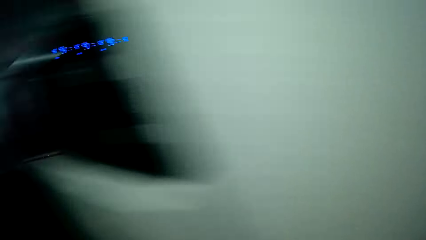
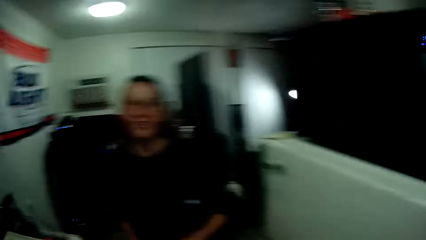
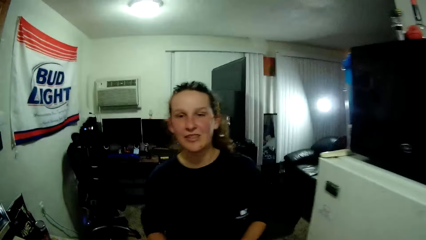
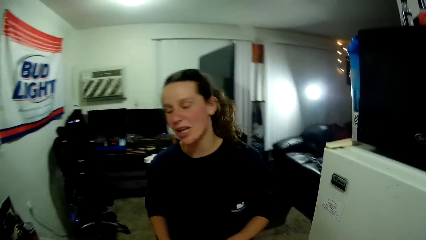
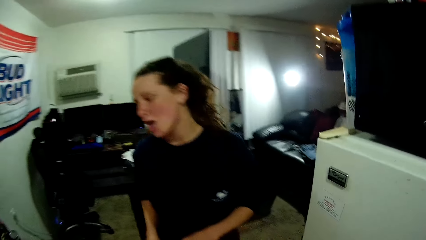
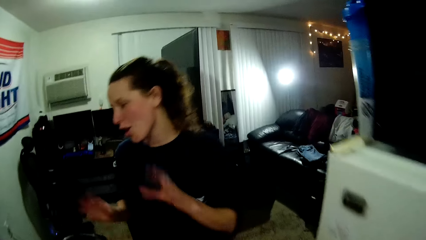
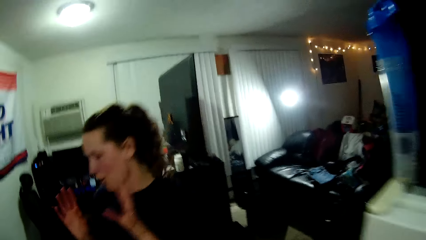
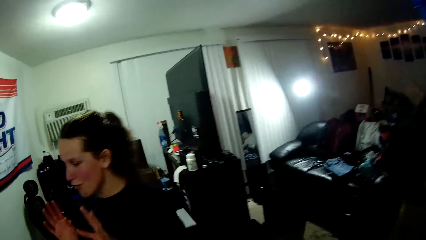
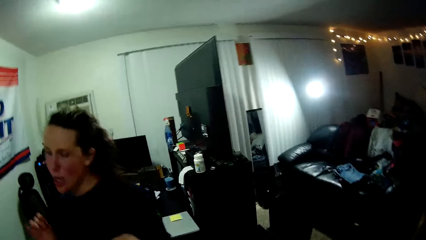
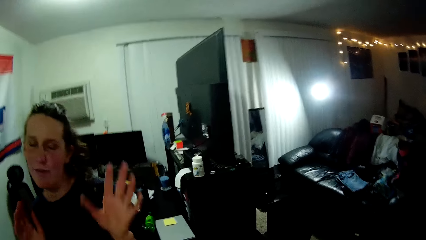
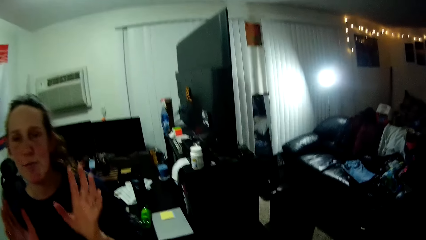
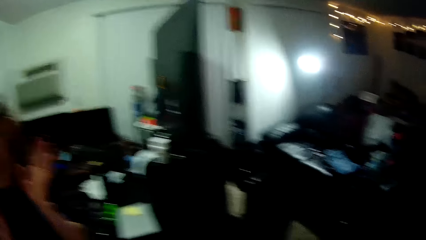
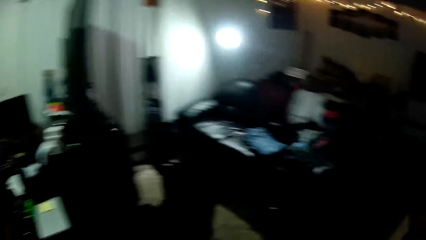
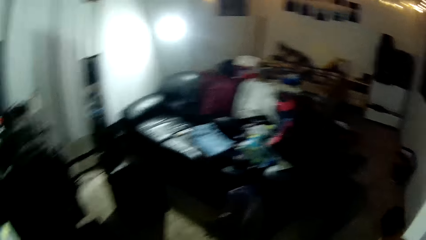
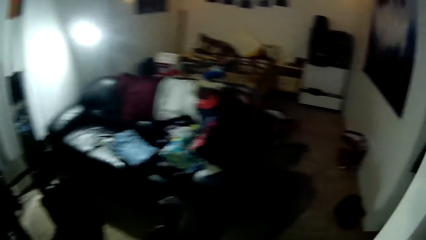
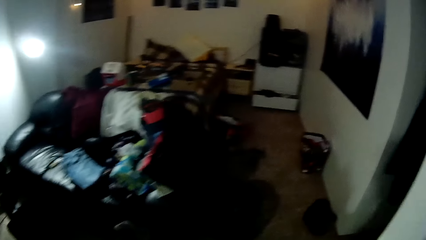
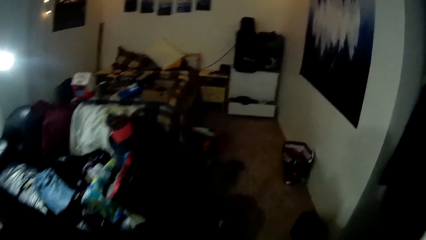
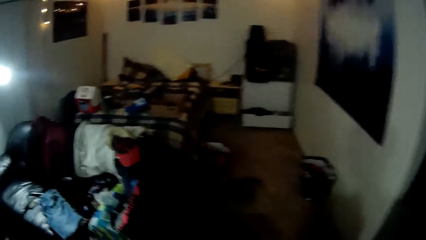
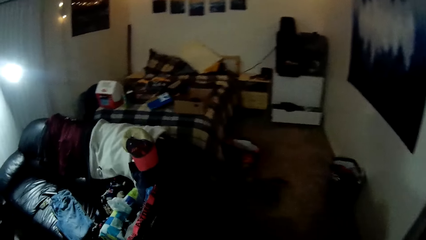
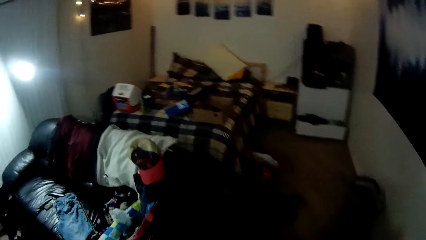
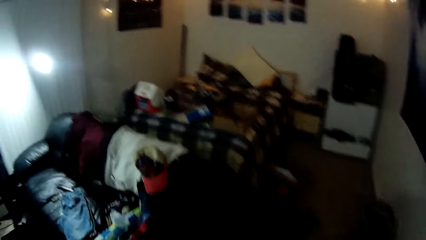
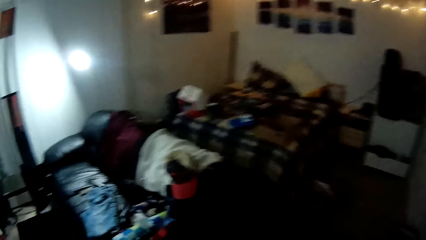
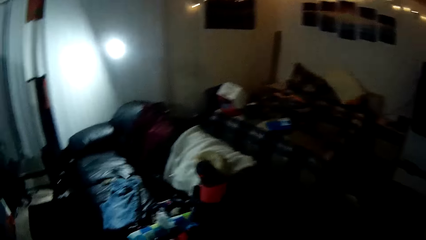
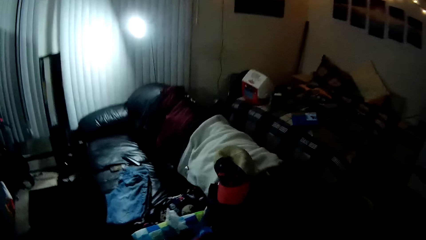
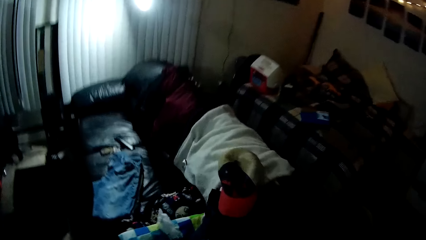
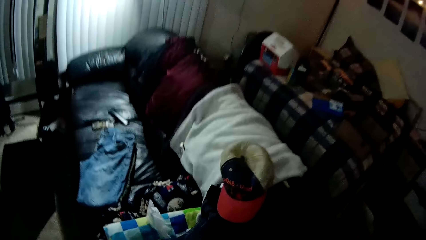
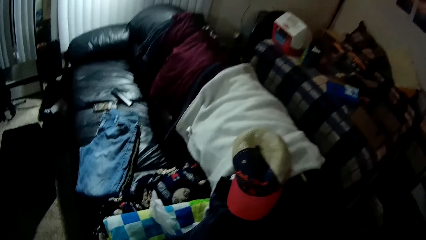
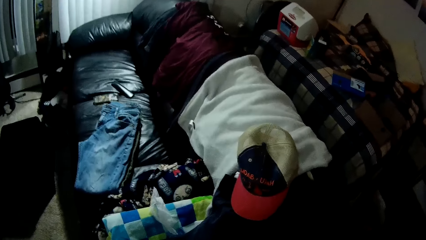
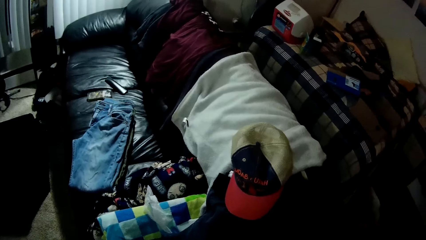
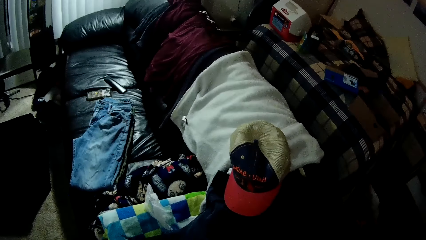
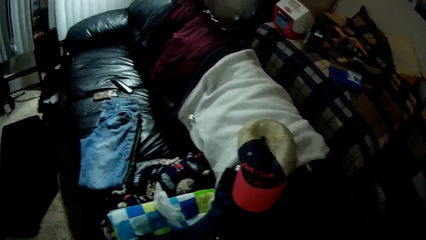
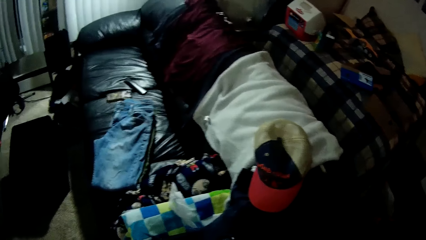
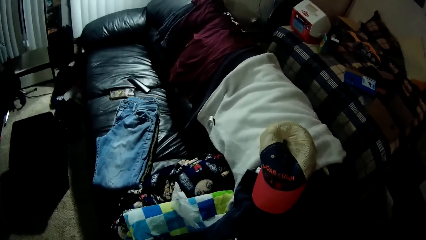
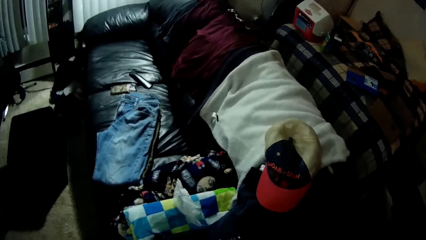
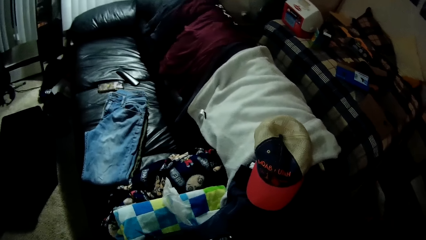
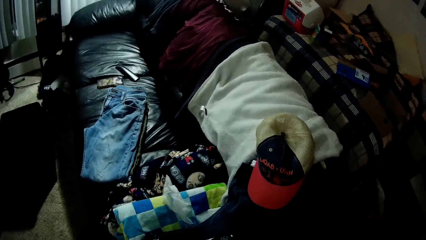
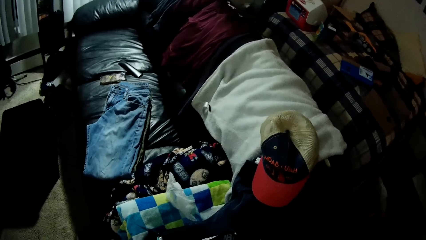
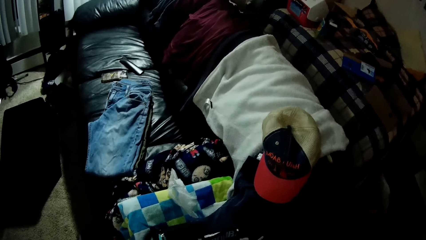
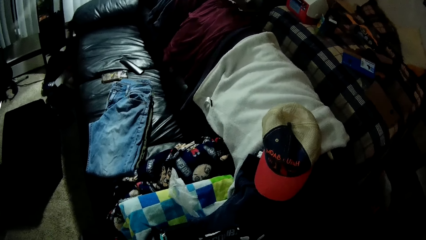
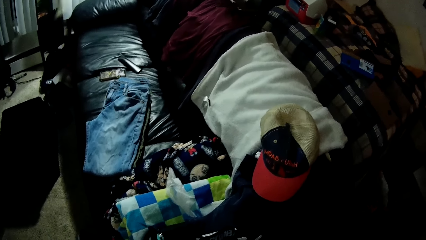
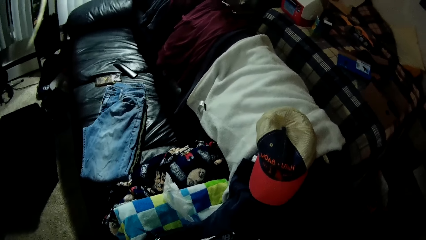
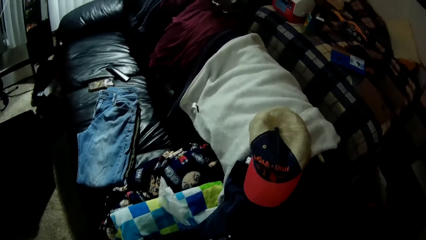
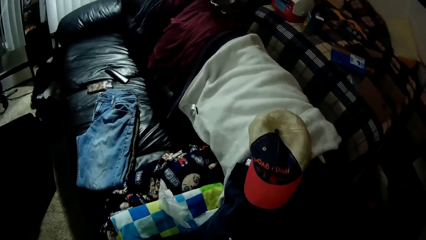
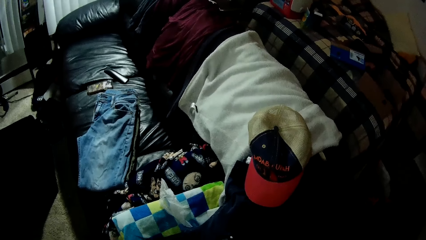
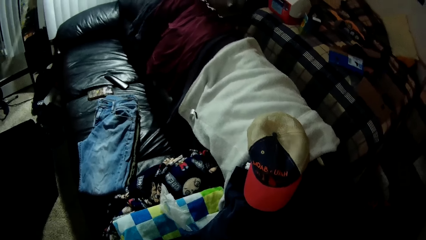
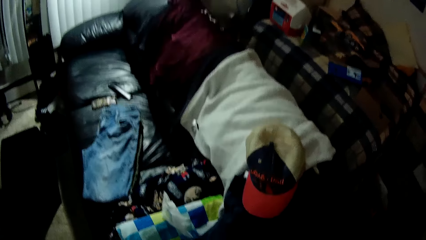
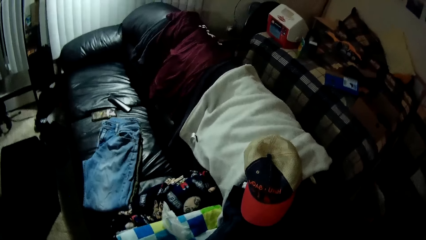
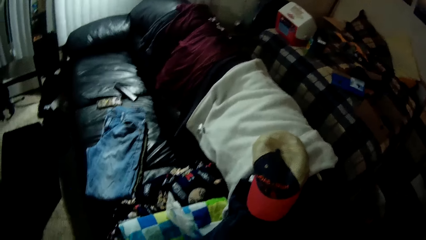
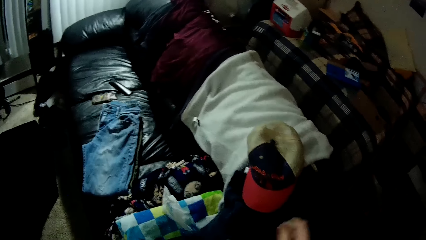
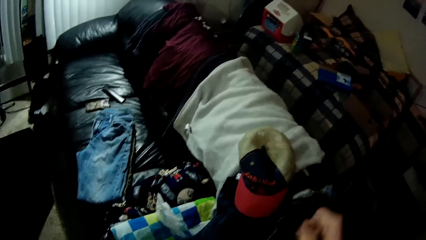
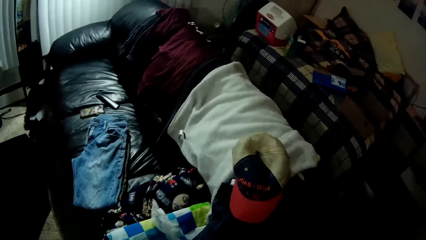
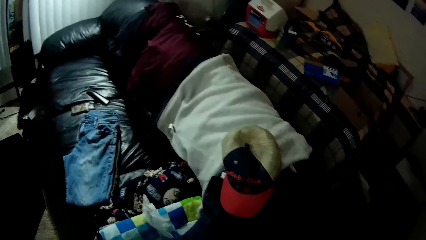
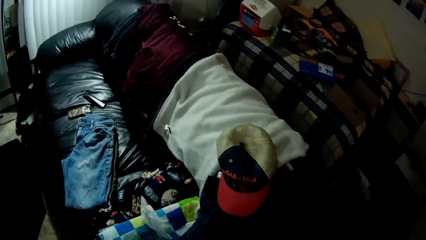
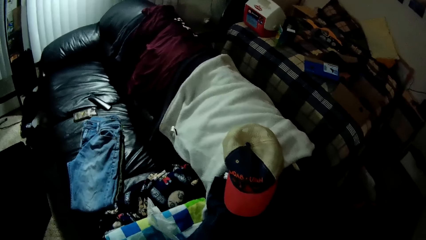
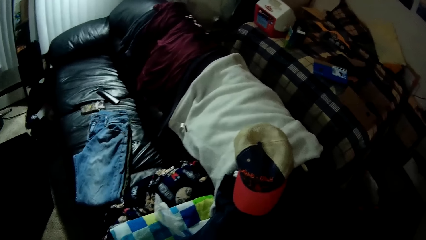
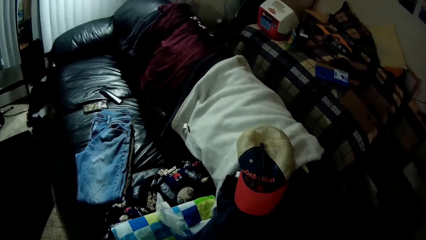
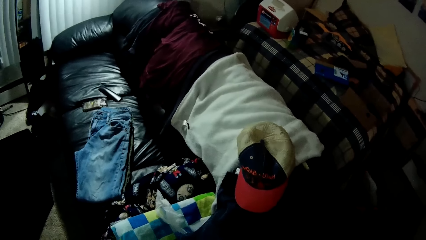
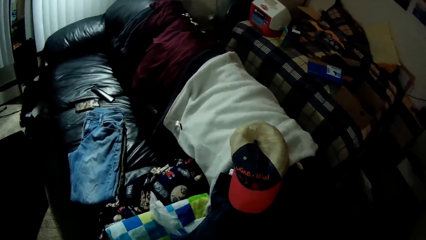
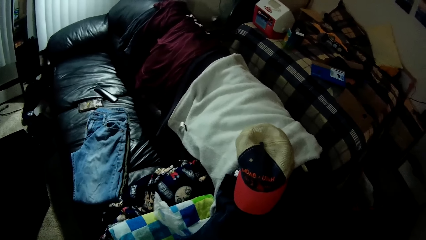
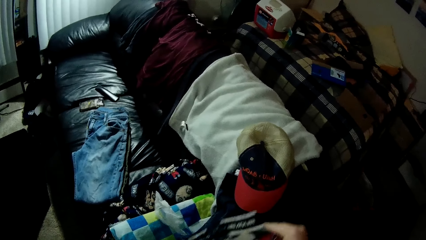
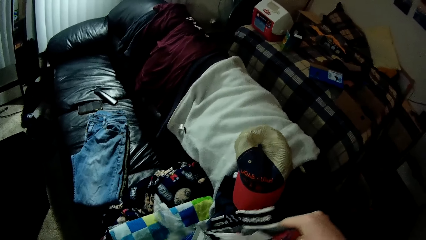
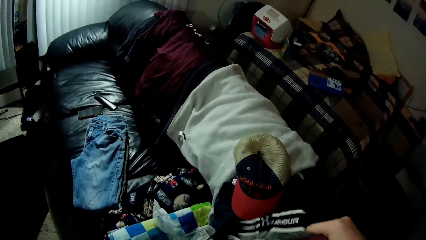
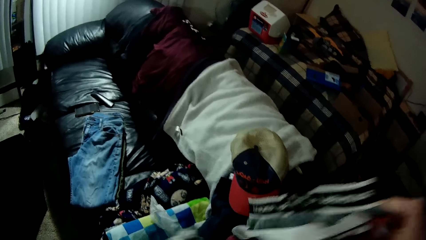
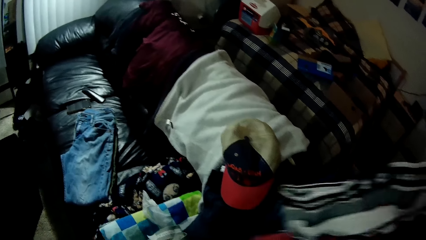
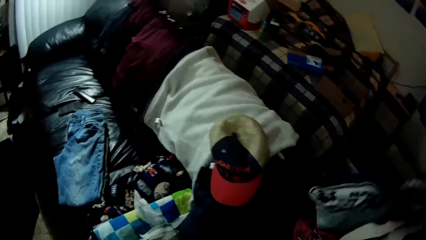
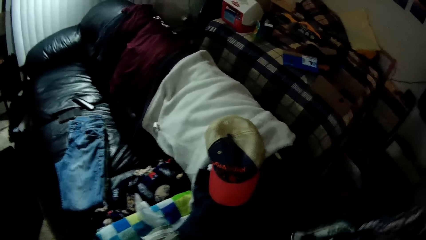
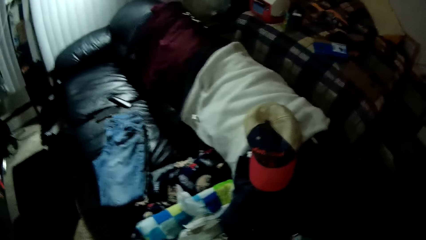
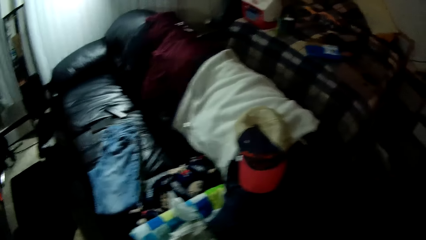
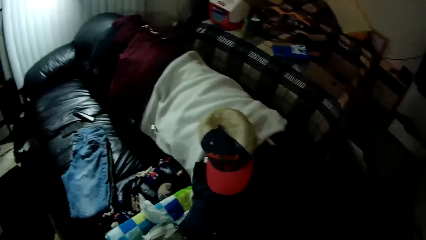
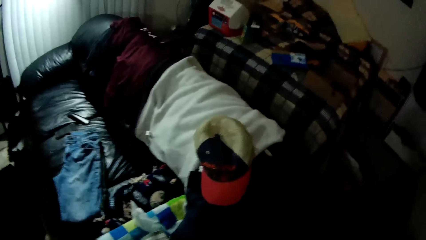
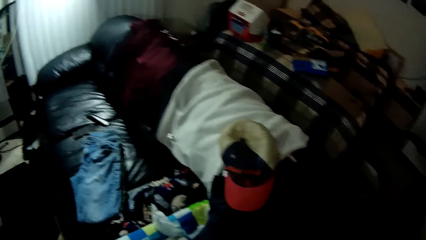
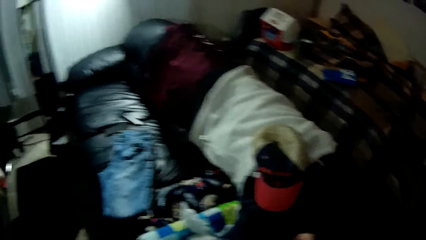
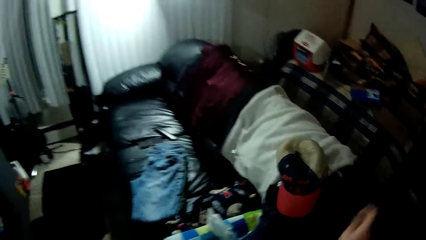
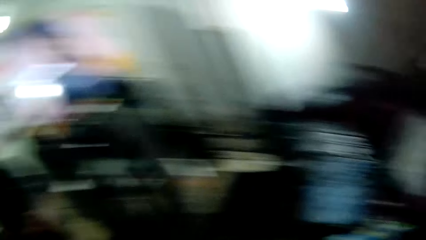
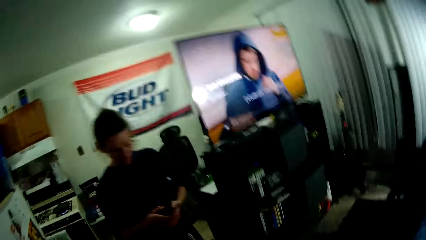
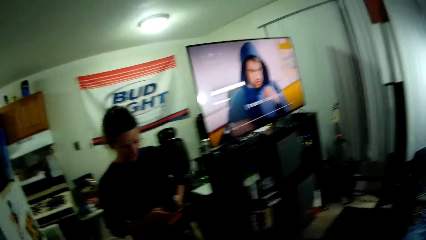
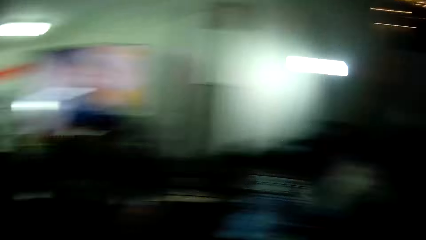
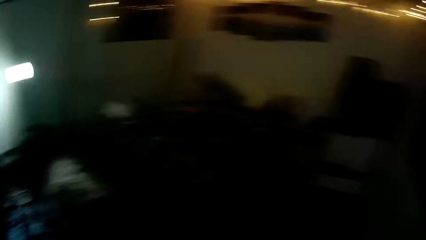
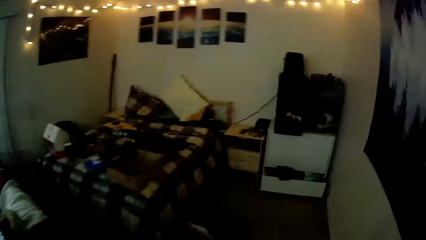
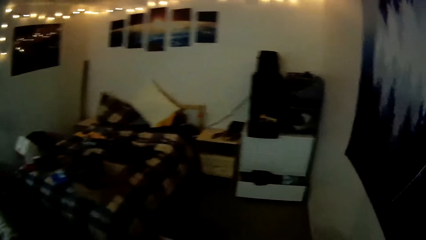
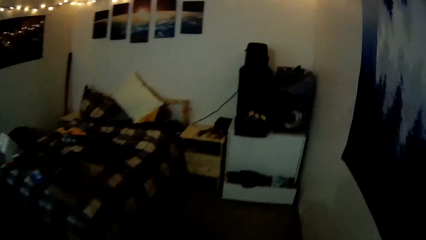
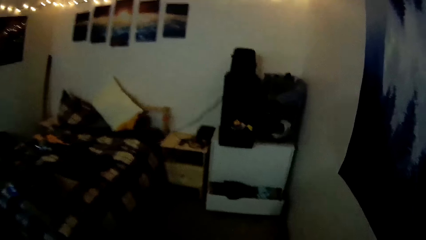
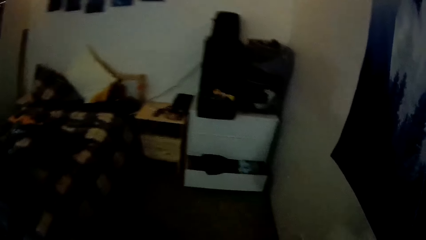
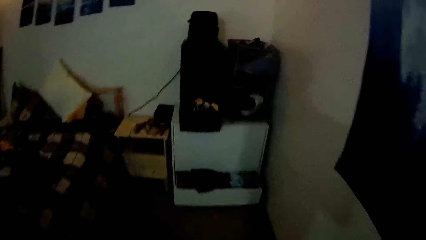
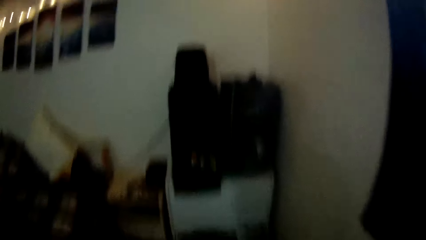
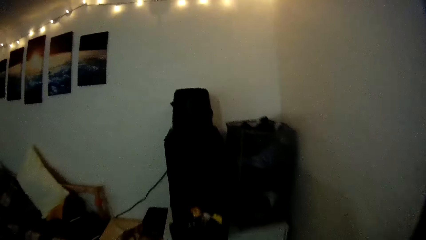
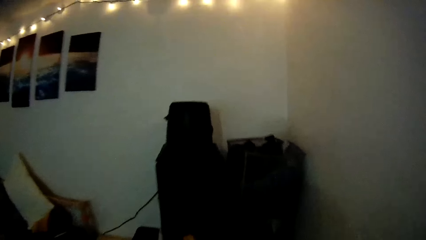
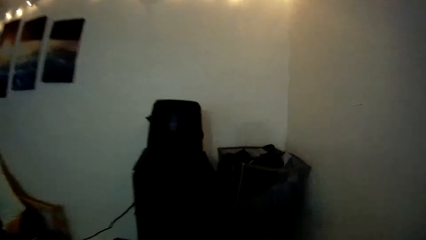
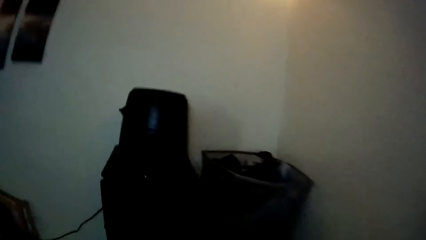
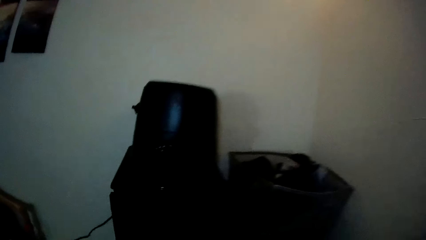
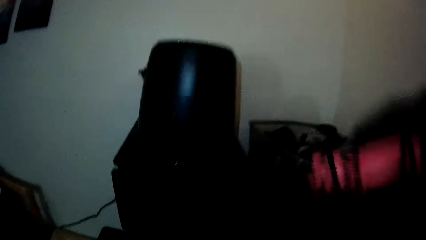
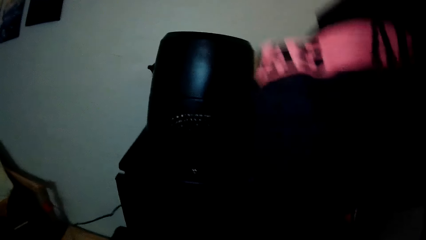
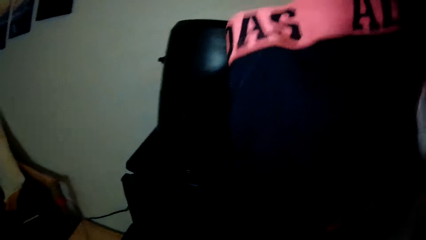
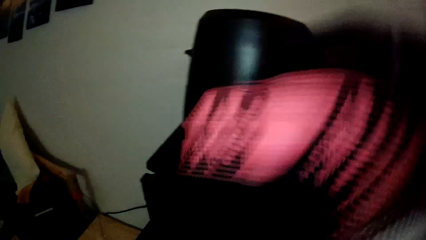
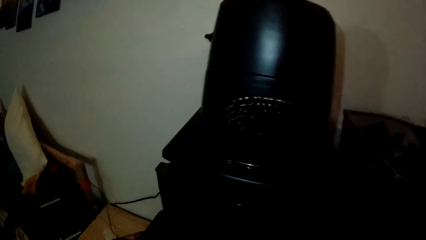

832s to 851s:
A woman talks to the camera wearer. The camera wearer walks. He looks at the sofa seat. He holds clothing items with his right hand. The woman operates a cellphone. The camera wearer walks.
